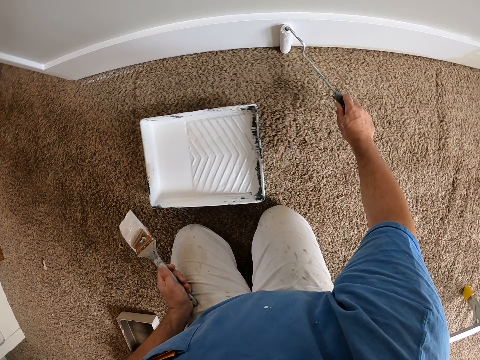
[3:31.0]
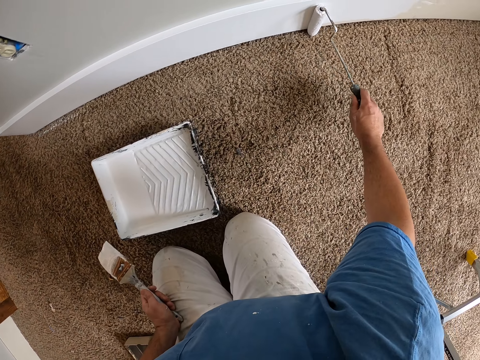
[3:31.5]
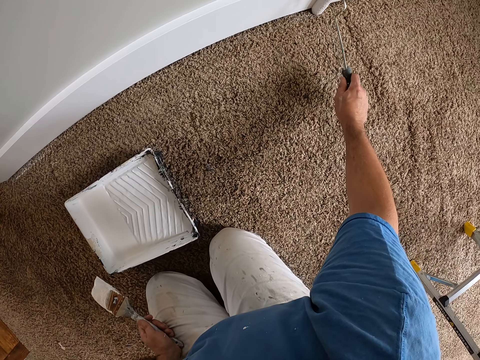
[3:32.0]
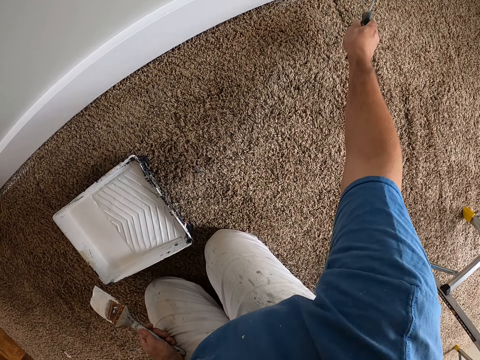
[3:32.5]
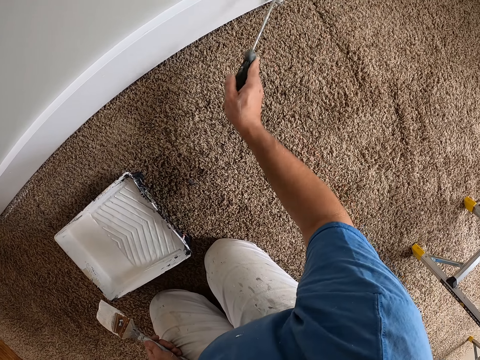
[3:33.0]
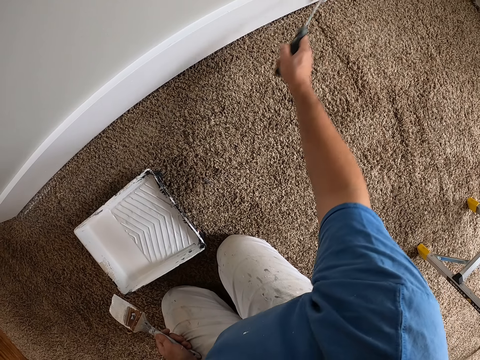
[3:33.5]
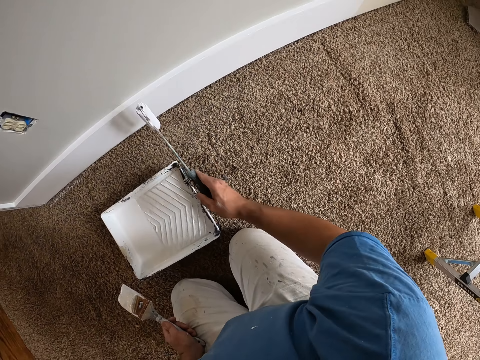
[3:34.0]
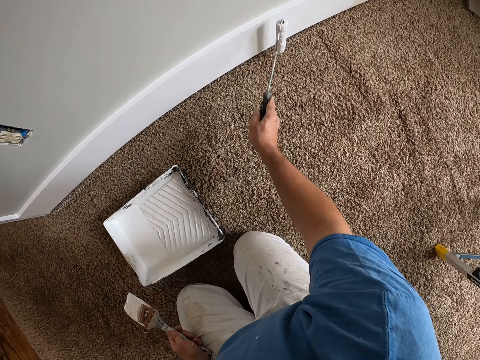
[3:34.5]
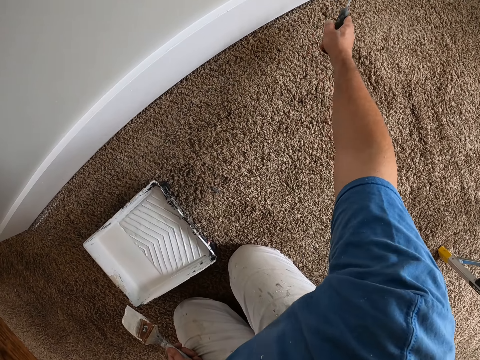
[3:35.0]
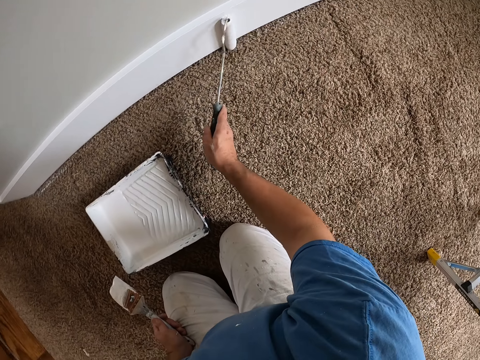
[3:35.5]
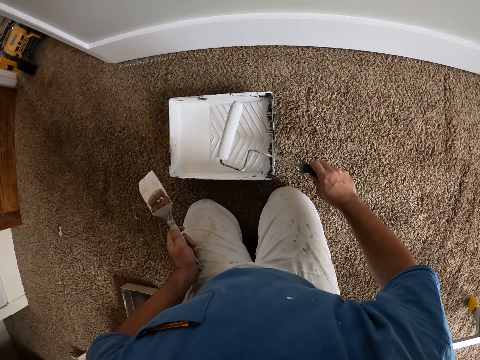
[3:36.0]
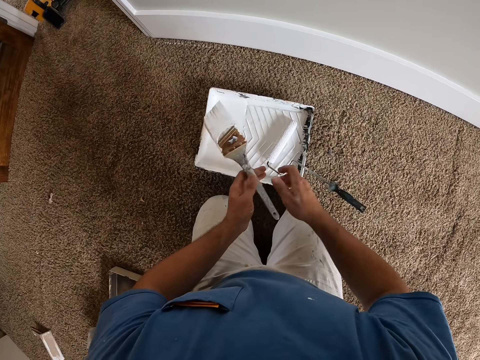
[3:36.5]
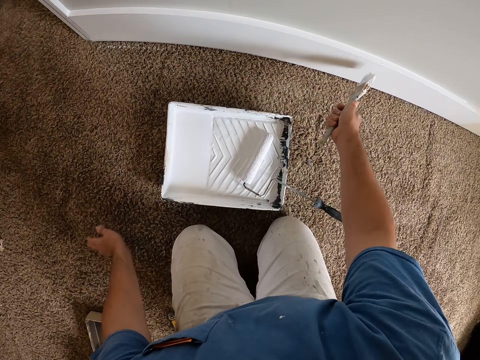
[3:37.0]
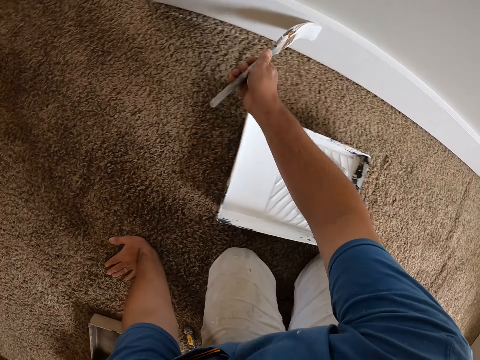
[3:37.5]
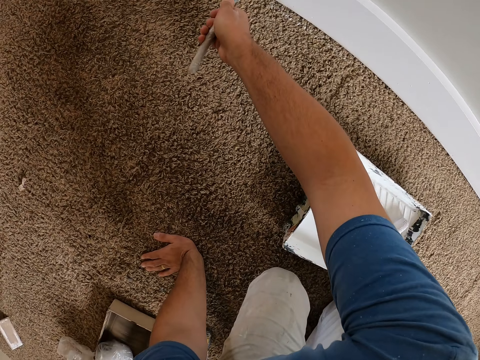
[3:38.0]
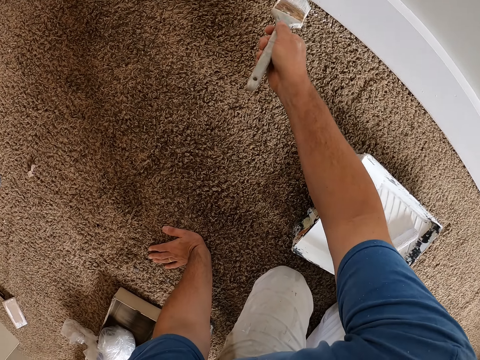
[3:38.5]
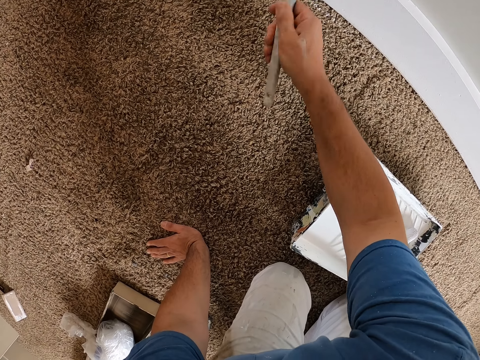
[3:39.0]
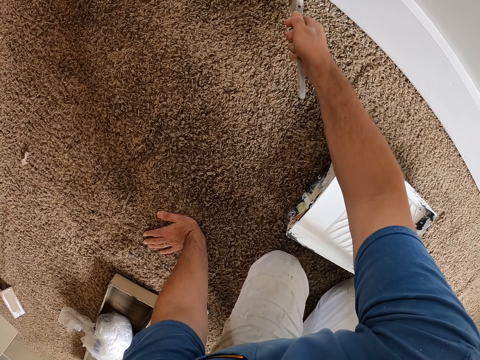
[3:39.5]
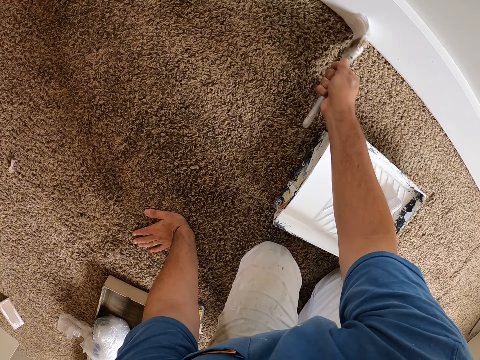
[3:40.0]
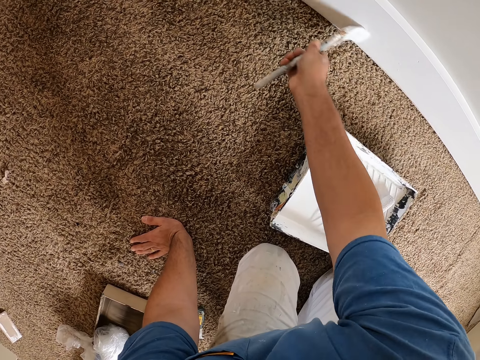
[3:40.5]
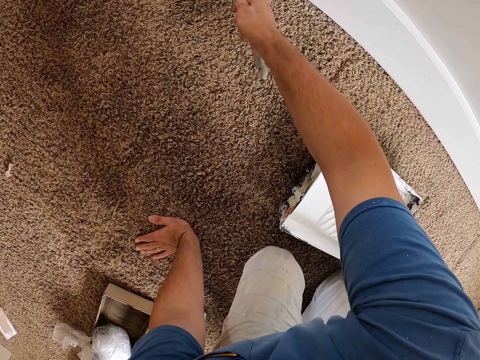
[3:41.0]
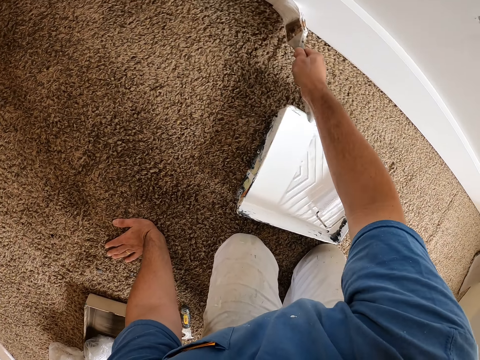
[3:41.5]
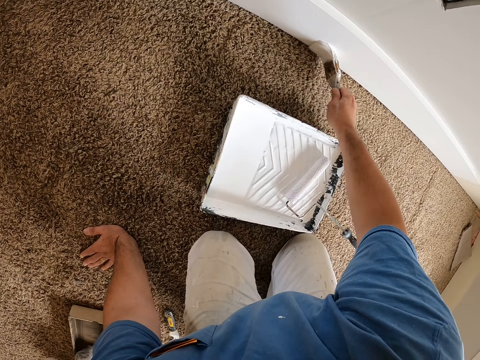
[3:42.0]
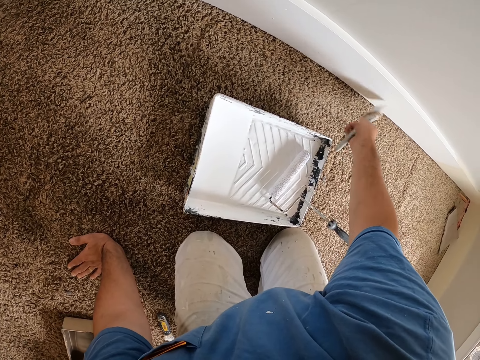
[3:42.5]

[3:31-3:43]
The camera wearer dips the paint roller in paint. They drop the paint roller. They paint the baseboard with the paint brush.

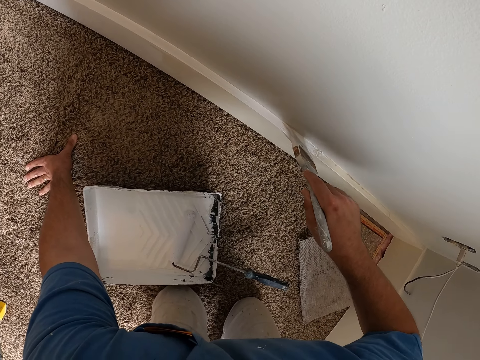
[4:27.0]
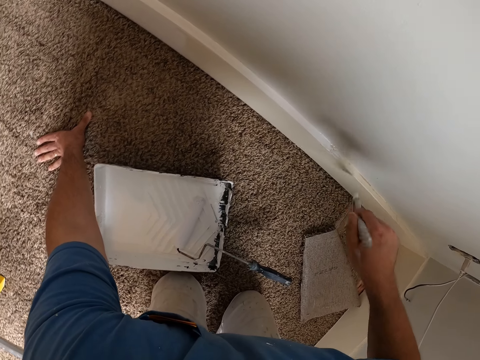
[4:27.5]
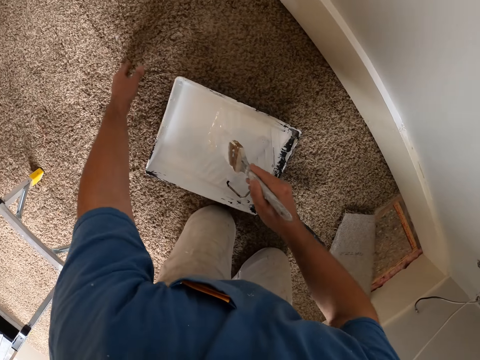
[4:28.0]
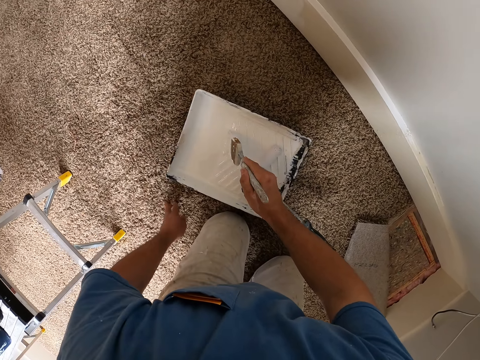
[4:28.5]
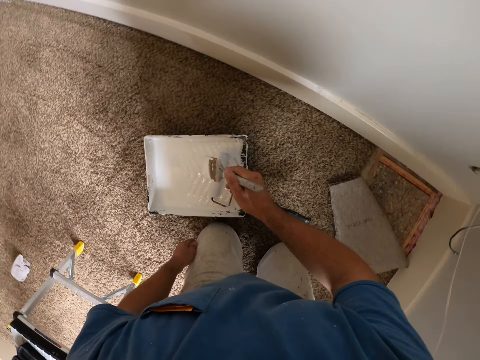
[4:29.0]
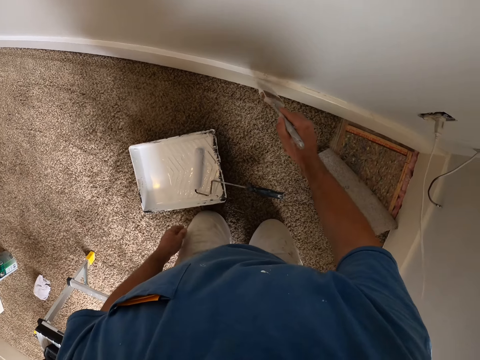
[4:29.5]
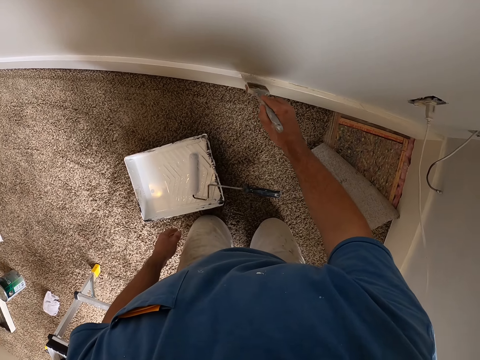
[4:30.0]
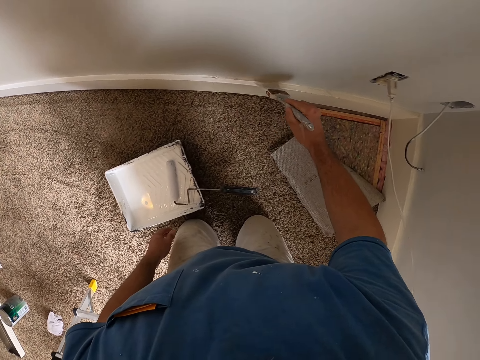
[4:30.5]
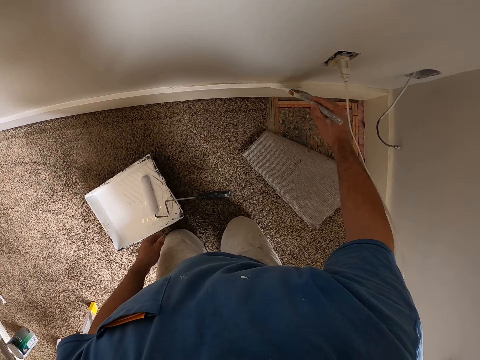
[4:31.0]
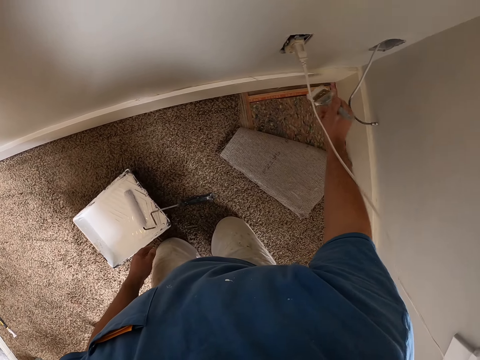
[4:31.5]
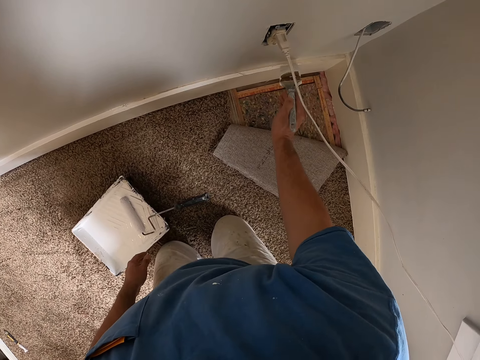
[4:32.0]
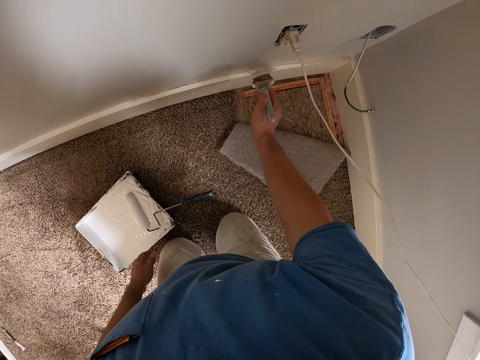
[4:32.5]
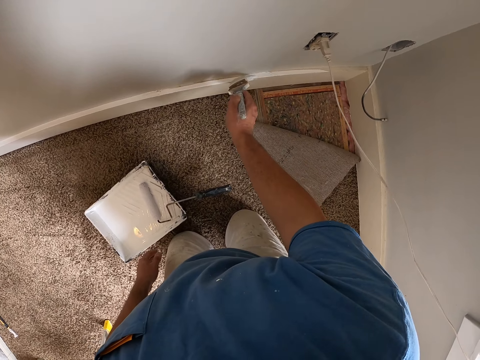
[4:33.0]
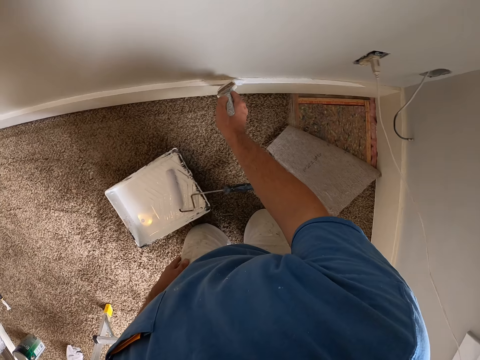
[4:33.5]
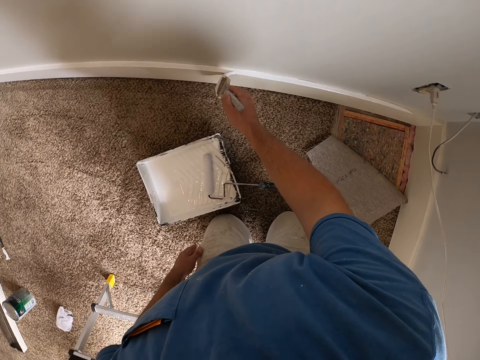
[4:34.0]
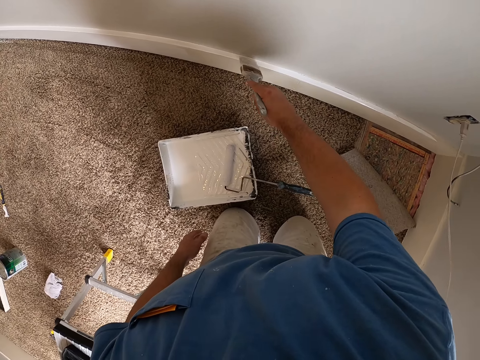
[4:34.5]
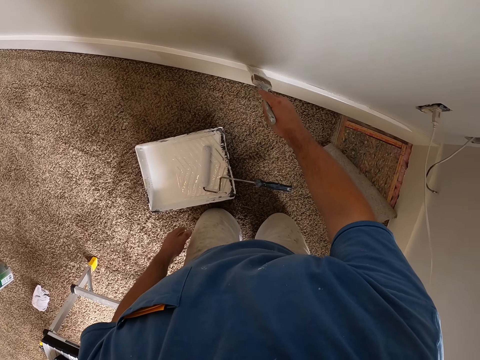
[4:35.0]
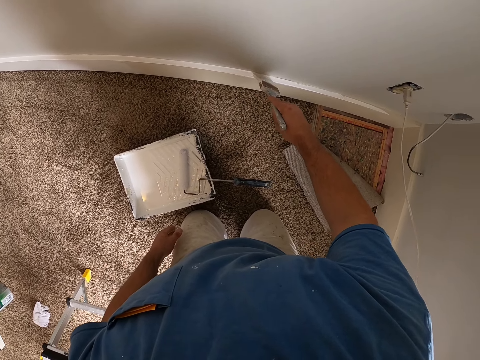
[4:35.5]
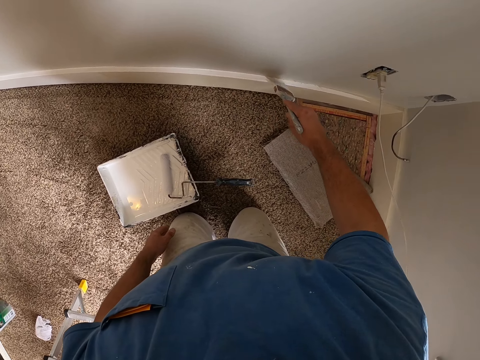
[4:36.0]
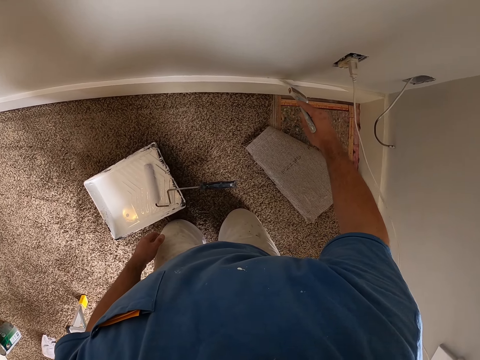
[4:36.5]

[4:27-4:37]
The camera wearer dips the paint brush into the paint tray. They paint the baseboard.

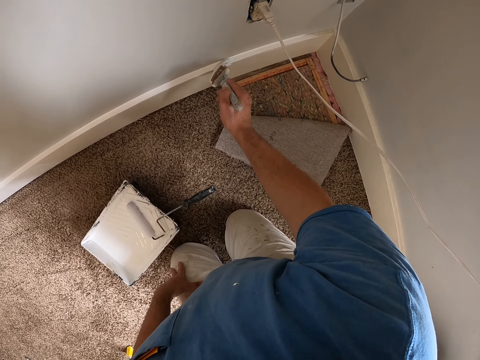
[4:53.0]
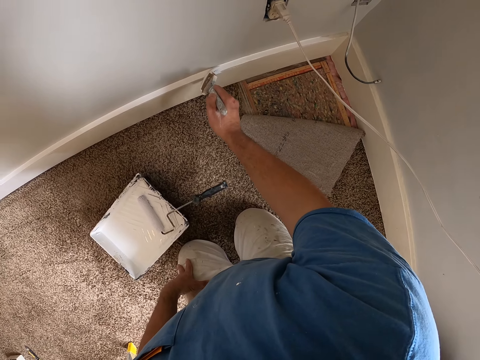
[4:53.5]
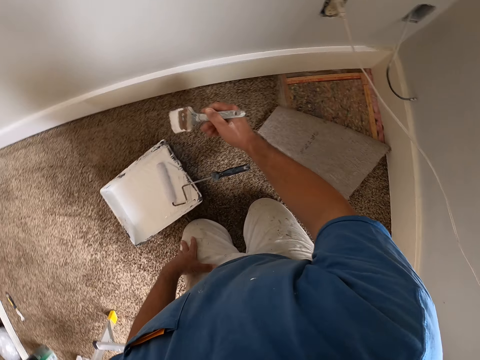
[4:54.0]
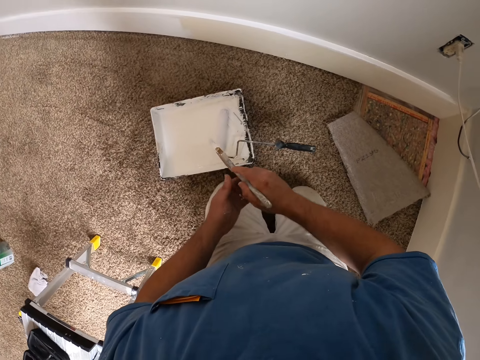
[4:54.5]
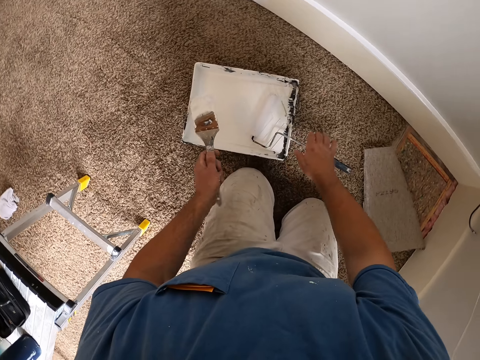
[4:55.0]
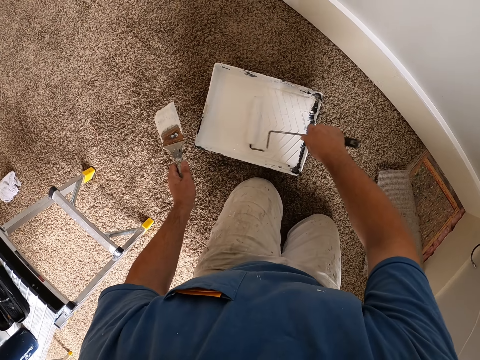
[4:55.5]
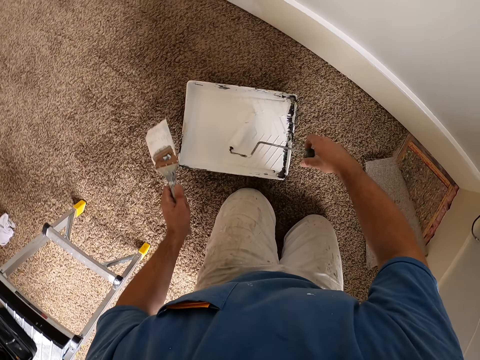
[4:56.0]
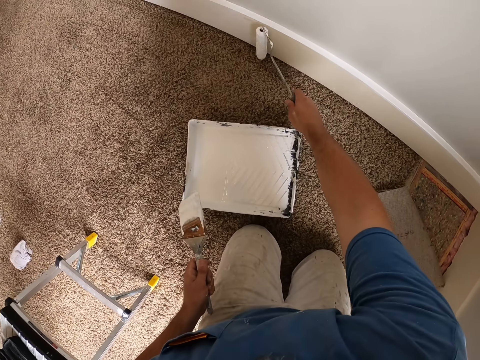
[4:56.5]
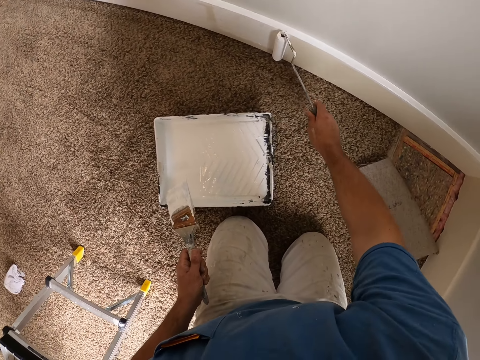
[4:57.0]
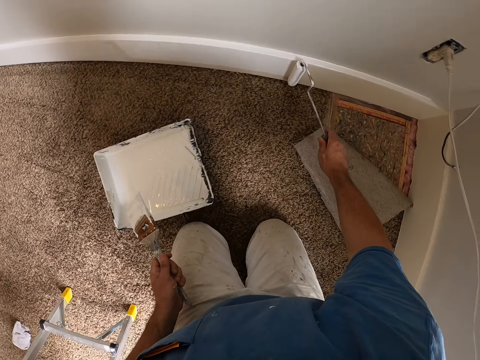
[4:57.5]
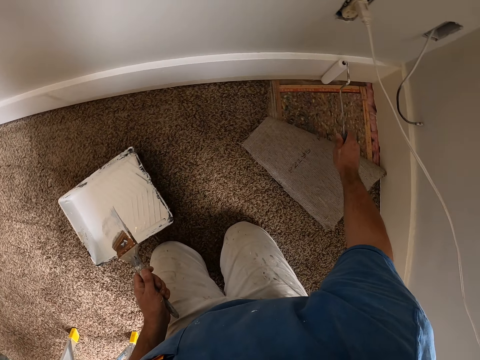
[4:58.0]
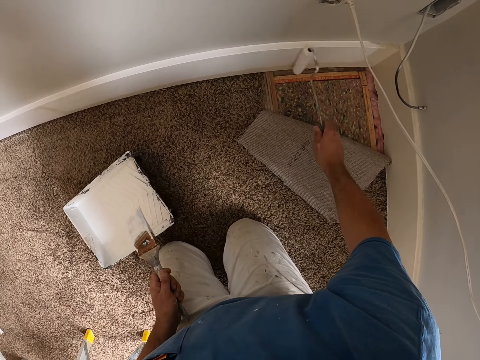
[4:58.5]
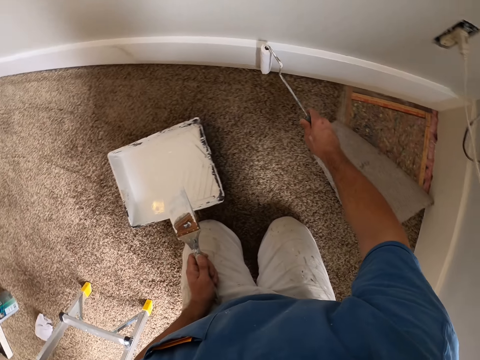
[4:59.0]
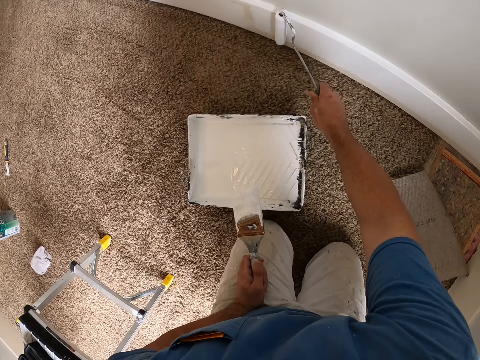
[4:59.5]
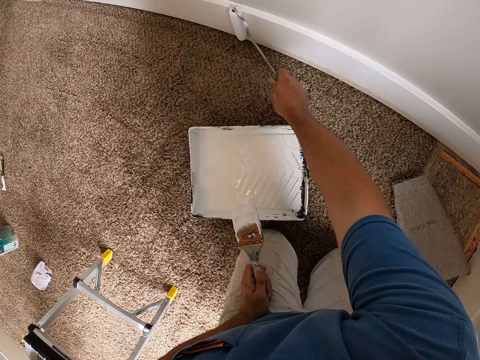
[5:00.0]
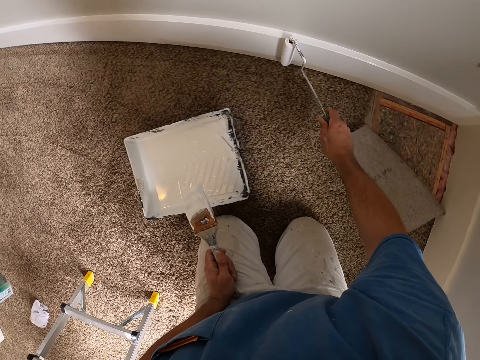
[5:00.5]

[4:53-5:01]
The camera wearer exchanges a paint brush to the other hand. They carry the paint roller. They take a roller brush. They paint a wall. They paint the baseboard.
